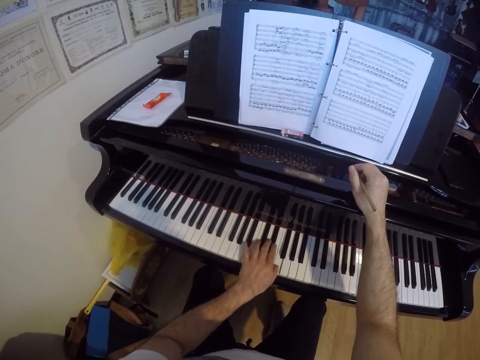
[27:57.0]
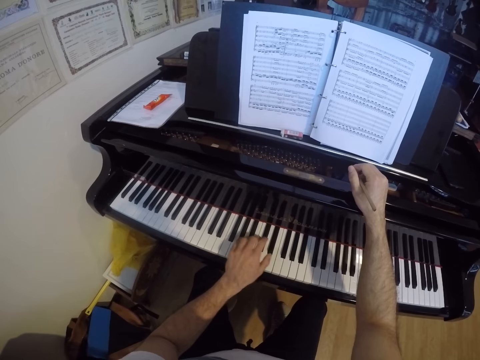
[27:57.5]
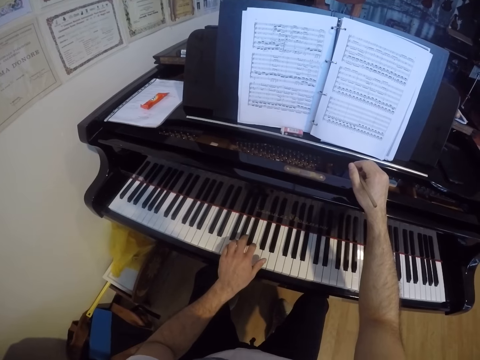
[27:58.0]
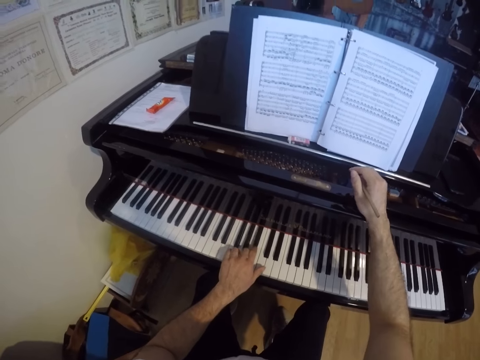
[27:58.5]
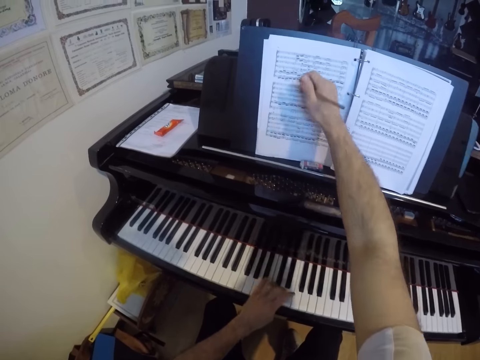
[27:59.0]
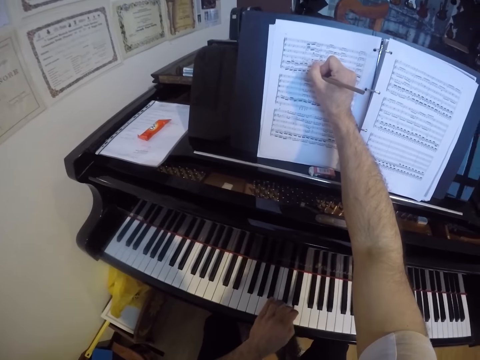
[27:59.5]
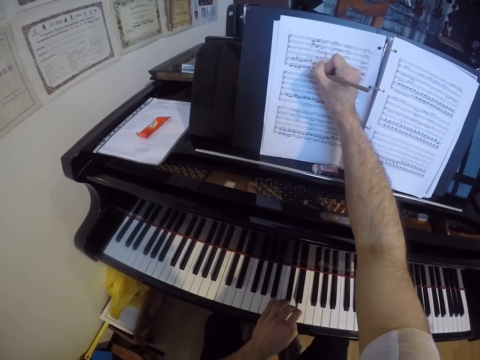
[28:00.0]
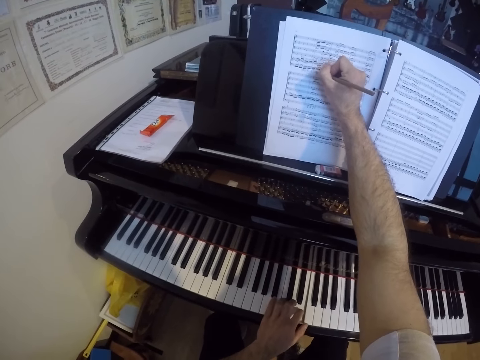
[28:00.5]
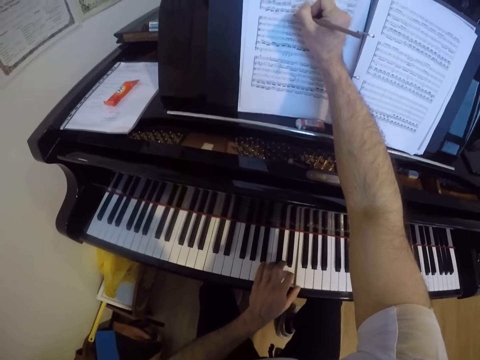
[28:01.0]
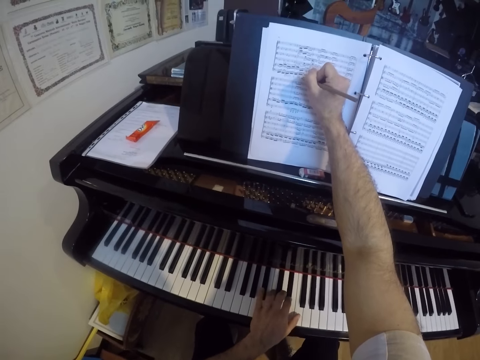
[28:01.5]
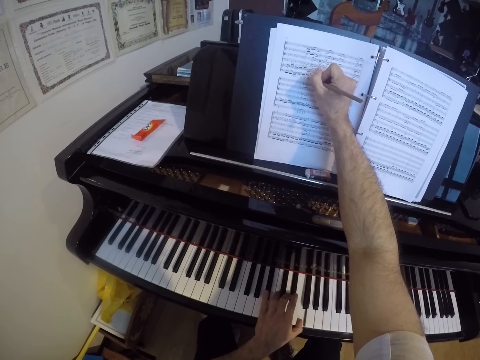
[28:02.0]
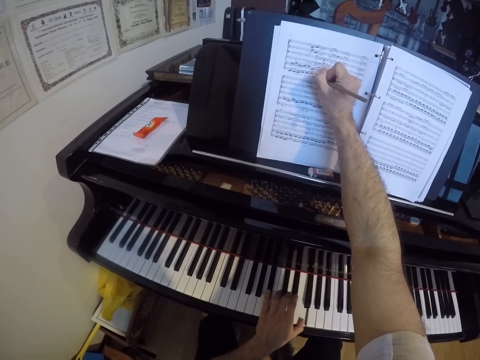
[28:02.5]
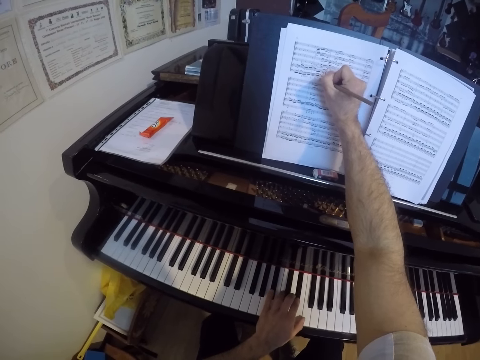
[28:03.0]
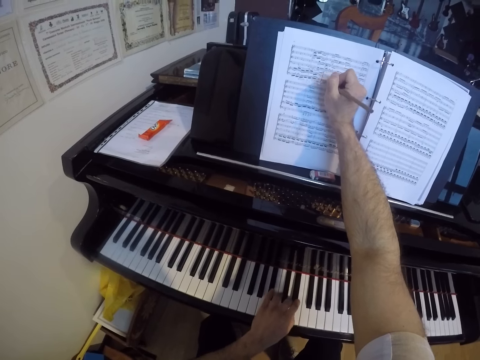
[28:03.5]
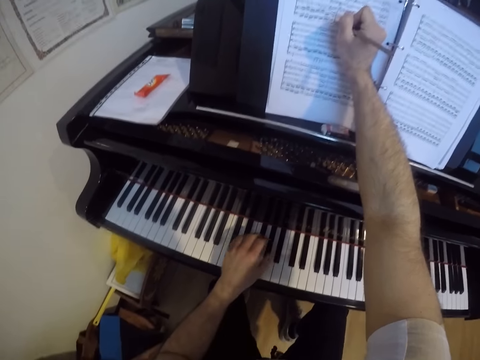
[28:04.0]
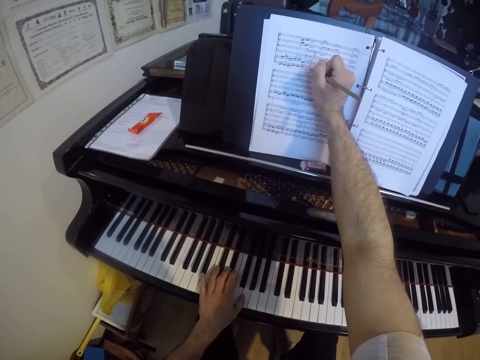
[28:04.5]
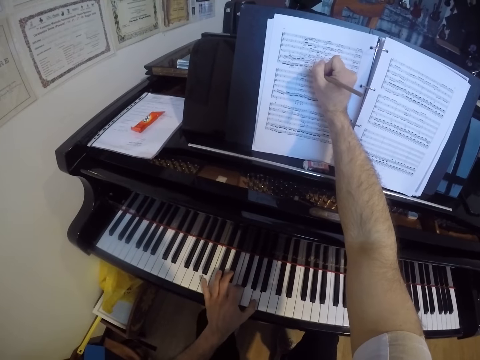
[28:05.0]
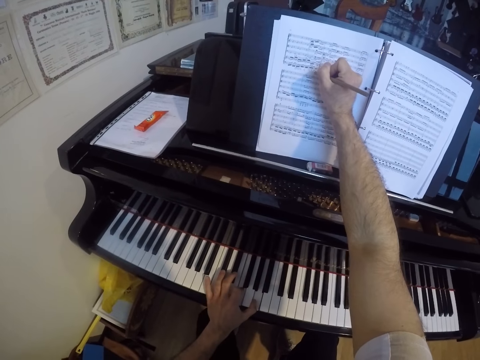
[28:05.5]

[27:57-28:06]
The camera wearer writes on the music sheet with the pencil in his right hand. He plays the piano by left hand.

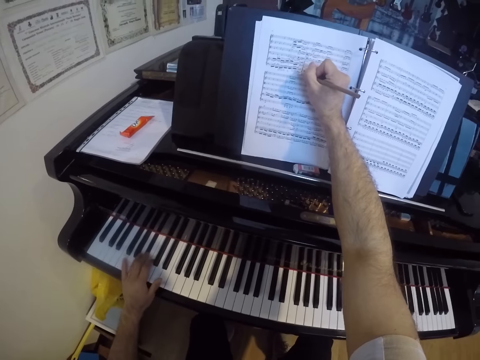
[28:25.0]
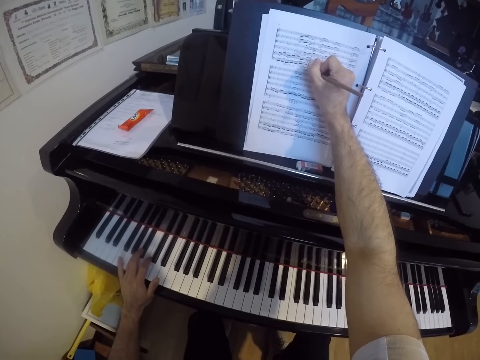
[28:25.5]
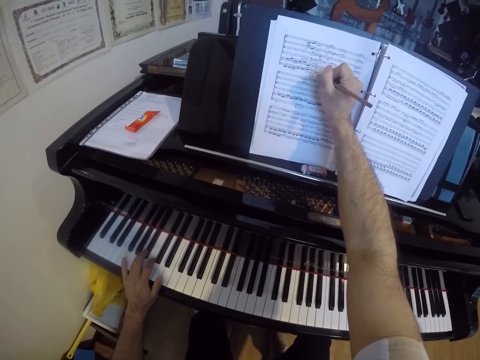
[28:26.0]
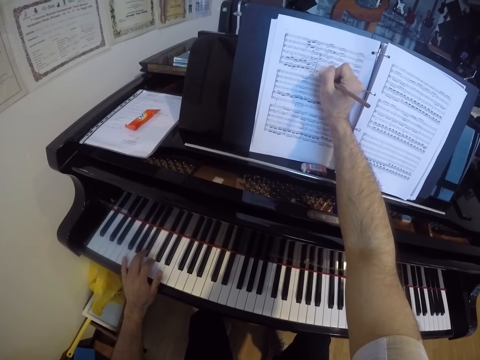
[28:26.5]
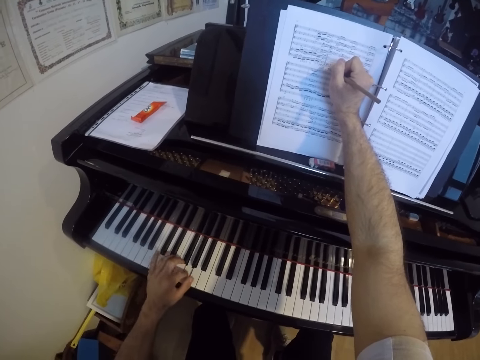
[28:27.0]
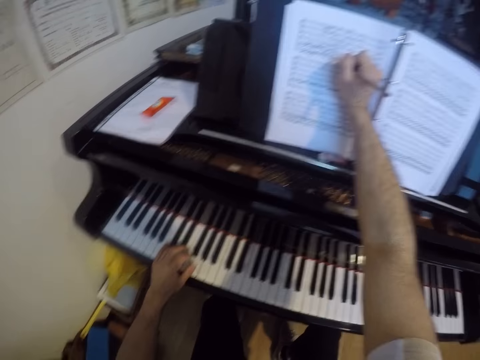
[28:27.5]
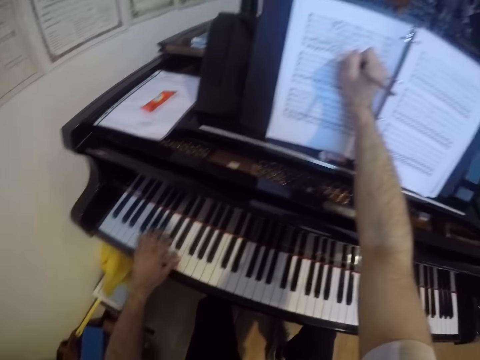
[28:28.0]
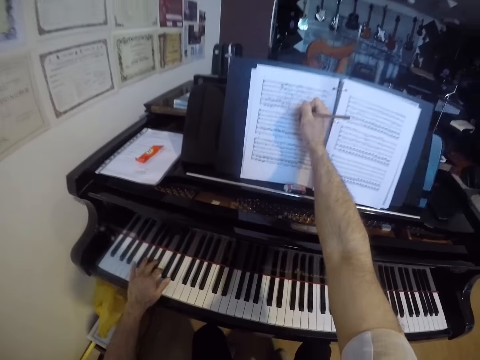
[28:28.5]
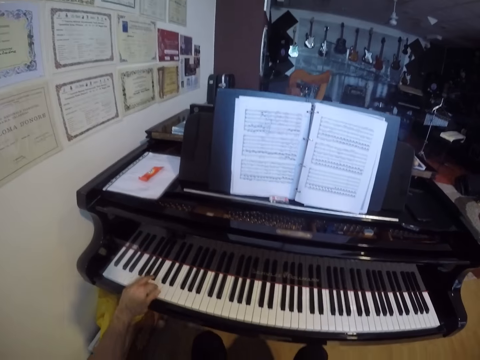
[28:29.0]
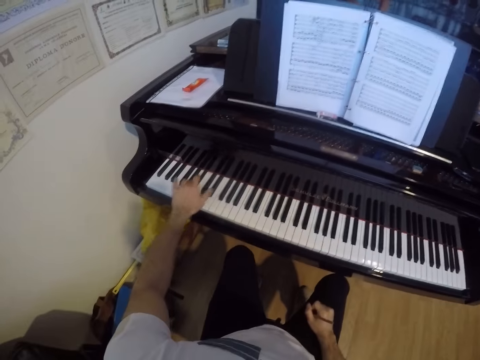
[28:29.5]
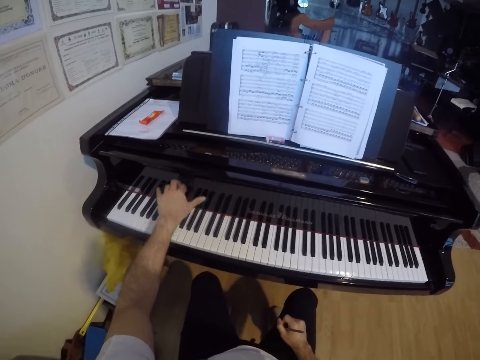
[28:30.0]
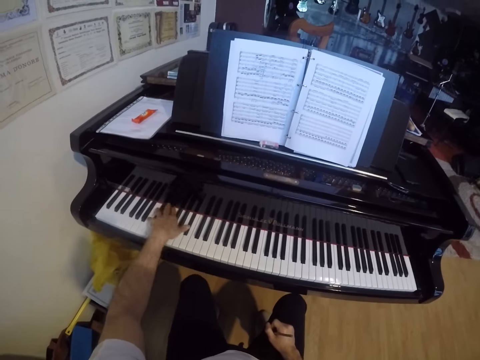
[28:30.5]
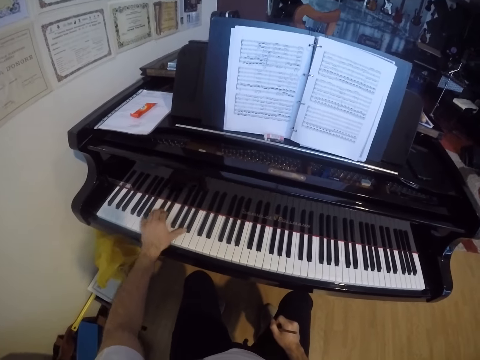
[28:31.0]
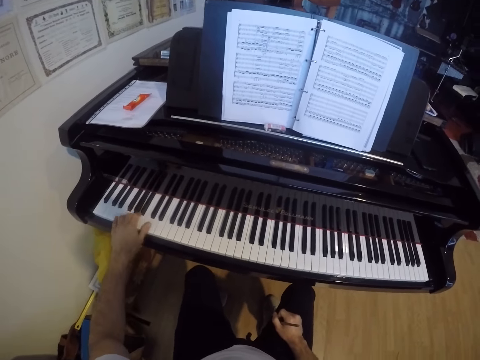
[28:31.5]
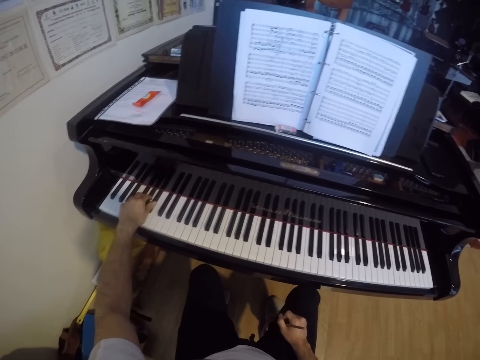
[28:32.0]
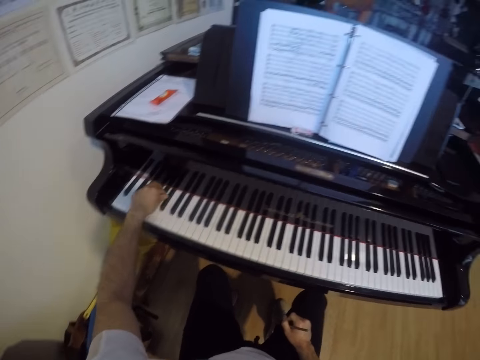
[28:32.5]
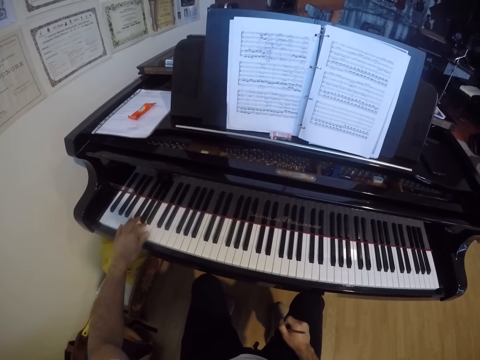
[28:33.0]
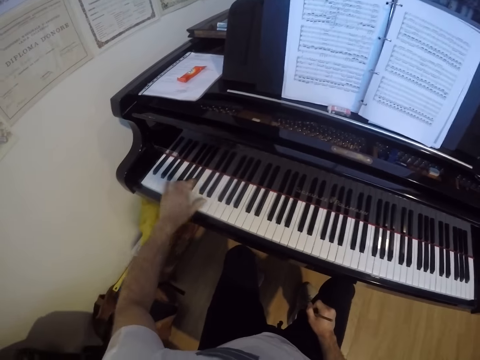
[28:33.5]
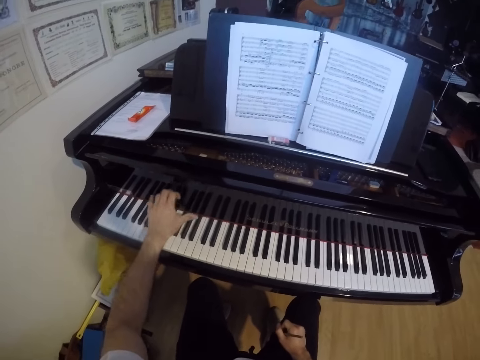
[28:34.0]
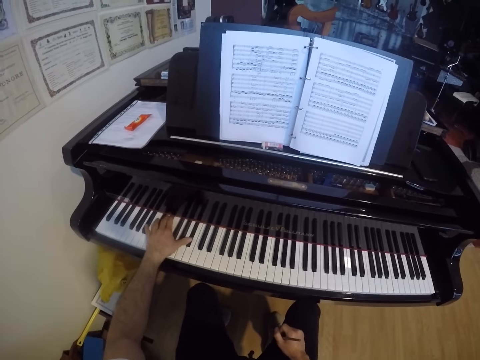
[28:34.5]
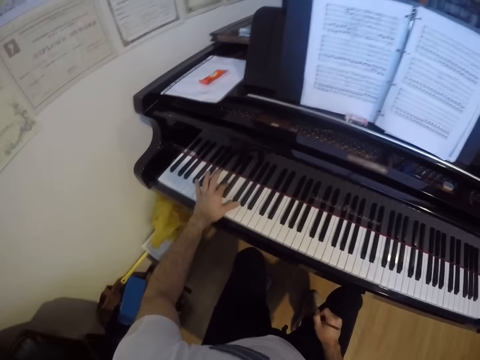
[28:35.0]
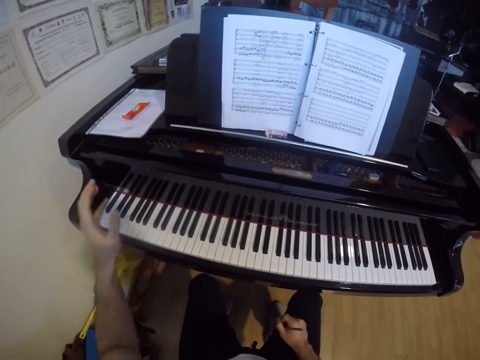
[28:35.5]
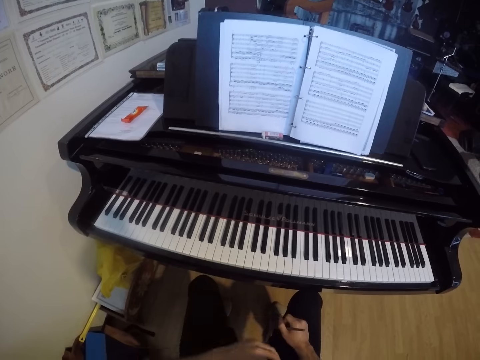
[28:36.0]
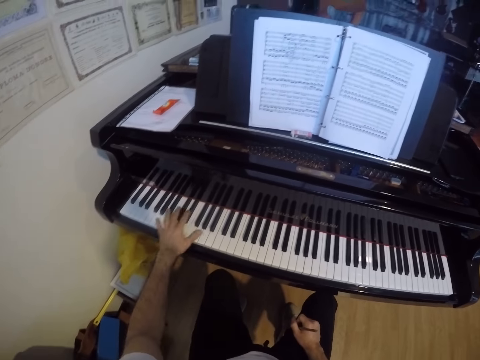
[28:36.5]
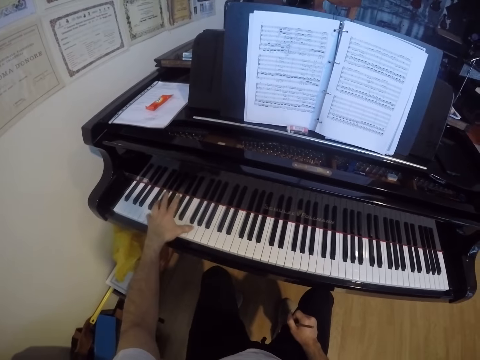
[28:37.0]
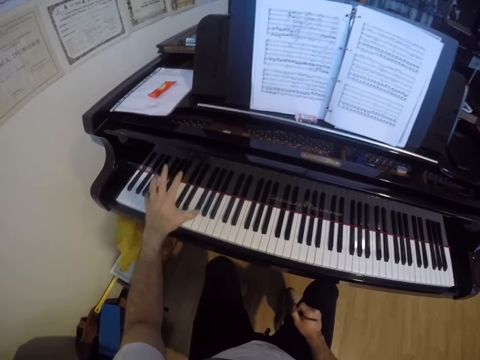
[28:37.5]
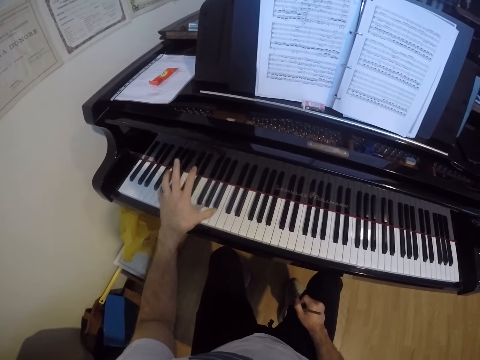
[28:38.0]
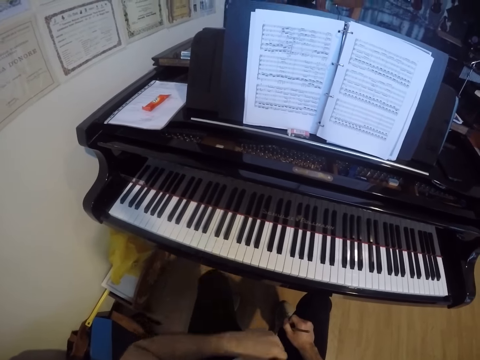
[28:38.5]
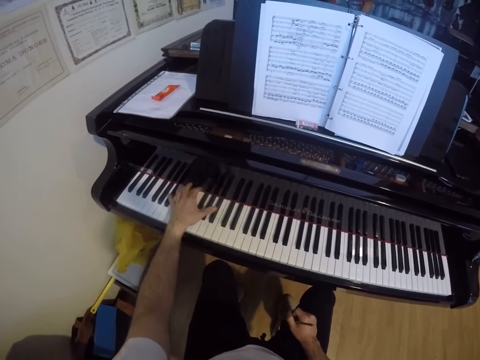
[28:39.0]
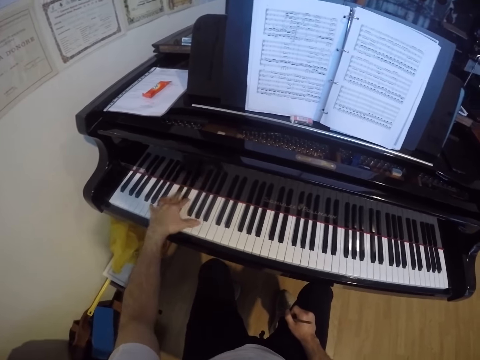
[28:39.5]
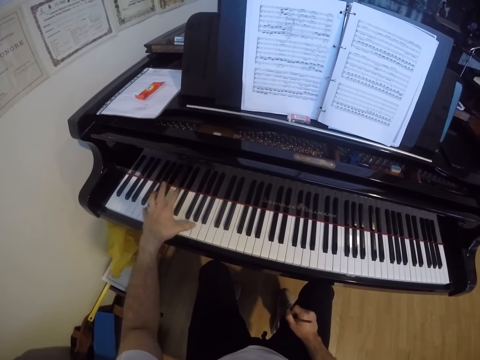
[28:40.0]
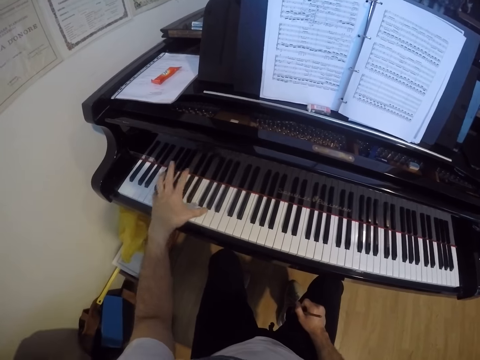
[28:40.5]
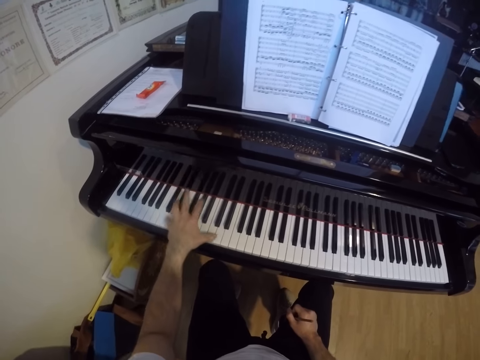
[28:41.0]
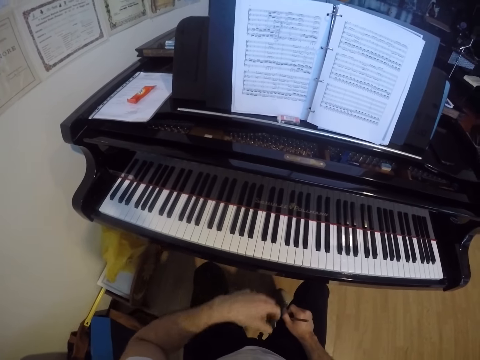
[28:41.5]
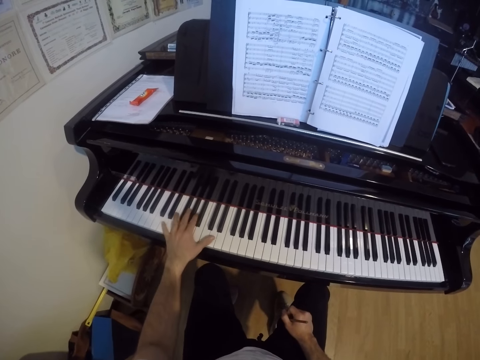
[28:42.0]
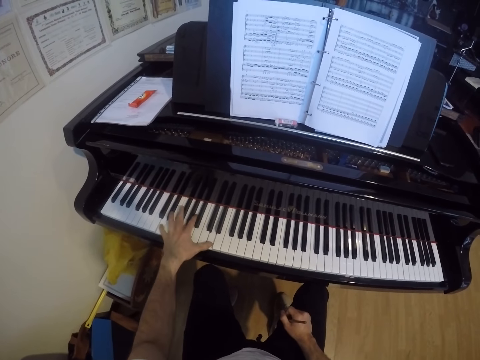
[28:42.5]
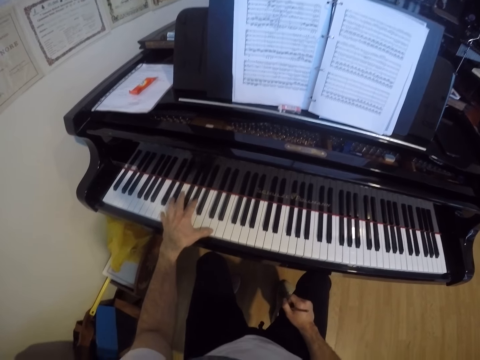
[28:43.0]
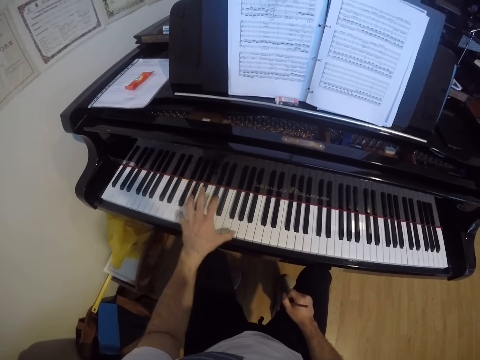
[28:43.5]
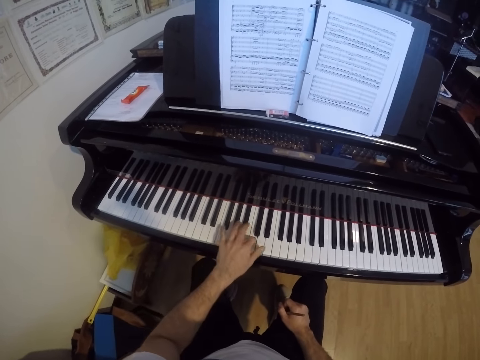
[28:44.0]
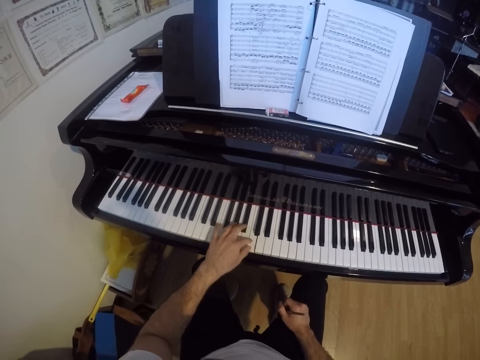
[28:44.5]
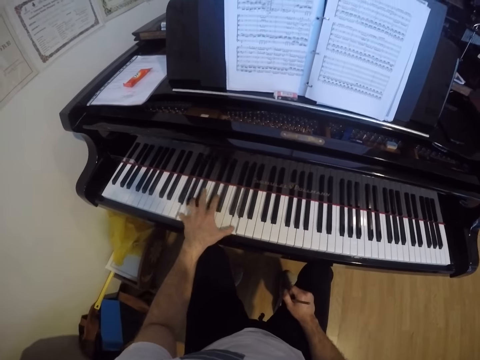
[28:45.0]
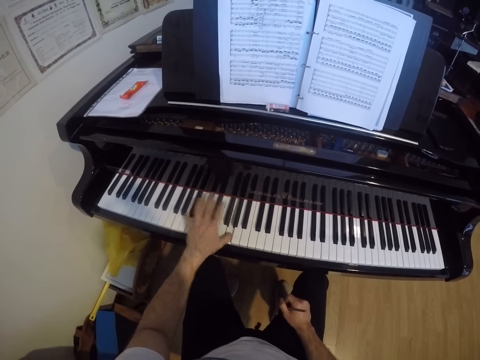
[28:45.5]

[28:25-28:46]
The camera wearer writes on the paper by the right hand. He plays the piano by the left hand. He places his right hand on his right lap. He plays the piano by the left hand. He removes the left hand from the keyboard. He plays the piano by the left hand. He moves the left hand from the keyboard. He plays the piano by the left hand. He moves the left hand from the keyboard. He plays the piano by the left hand.
